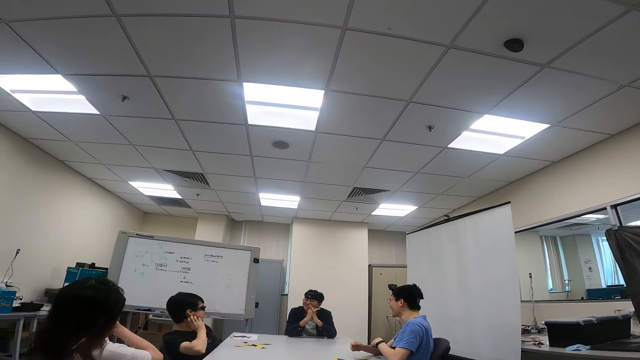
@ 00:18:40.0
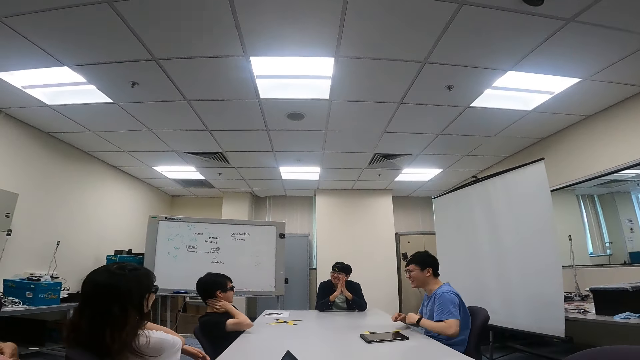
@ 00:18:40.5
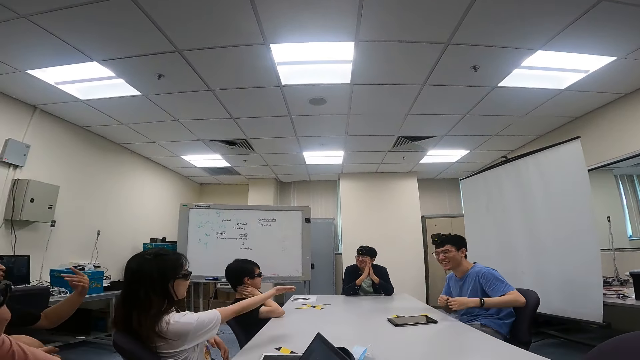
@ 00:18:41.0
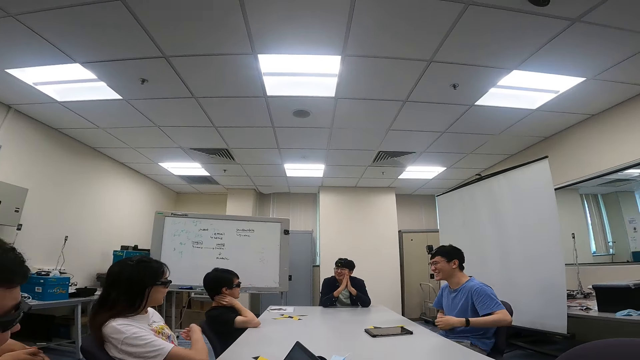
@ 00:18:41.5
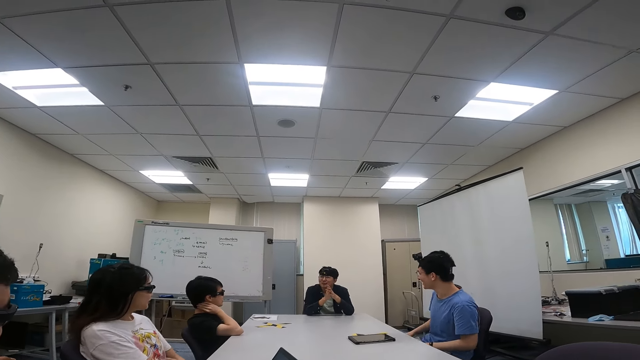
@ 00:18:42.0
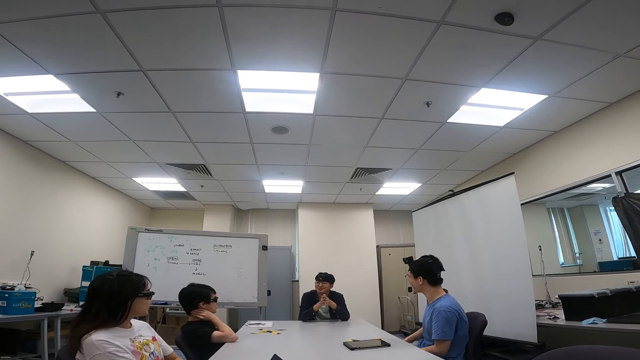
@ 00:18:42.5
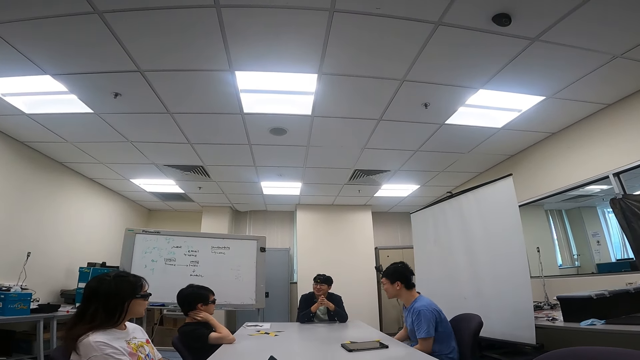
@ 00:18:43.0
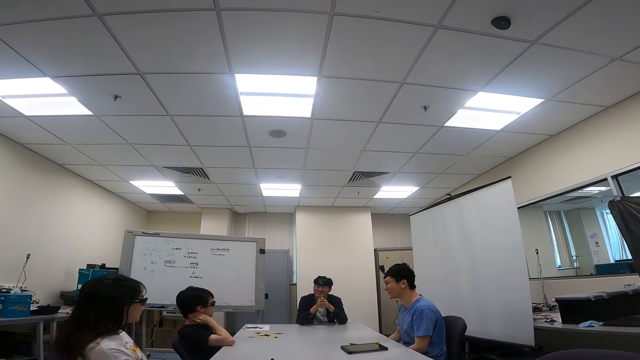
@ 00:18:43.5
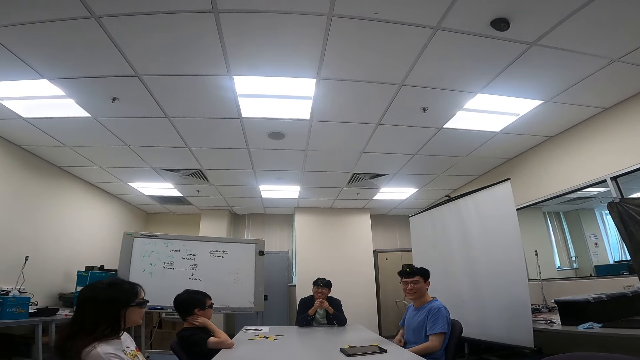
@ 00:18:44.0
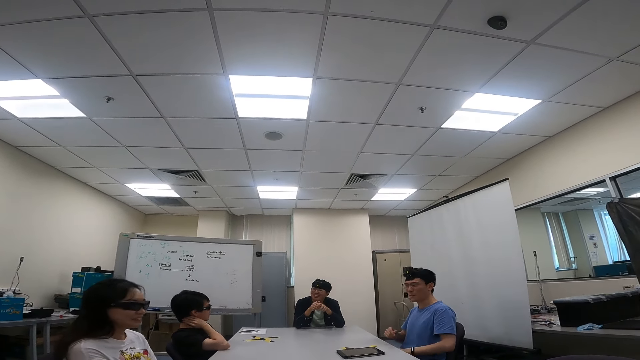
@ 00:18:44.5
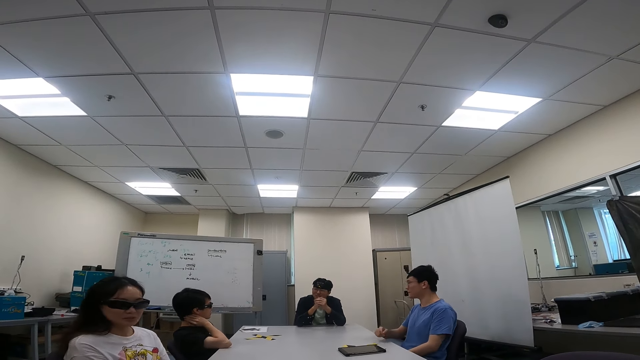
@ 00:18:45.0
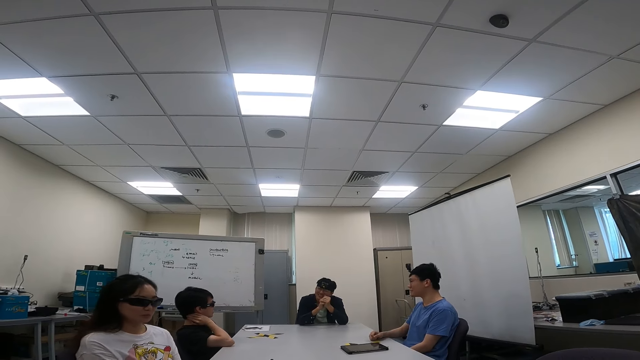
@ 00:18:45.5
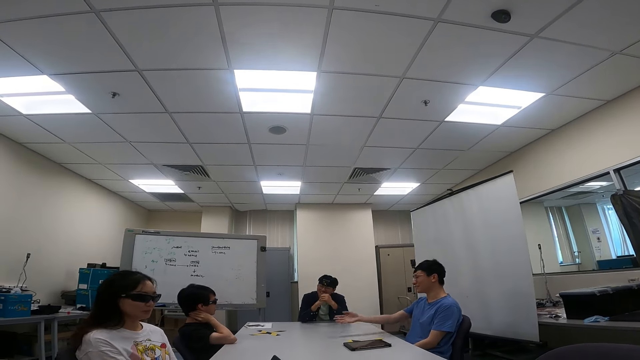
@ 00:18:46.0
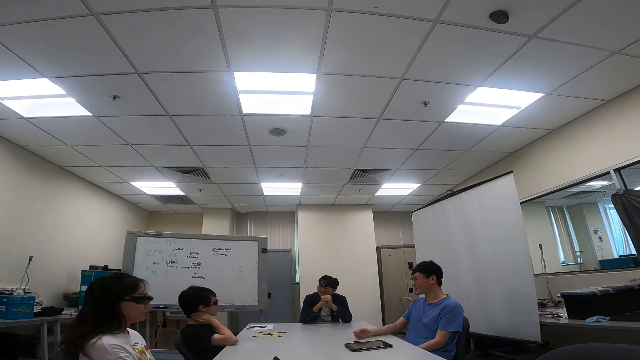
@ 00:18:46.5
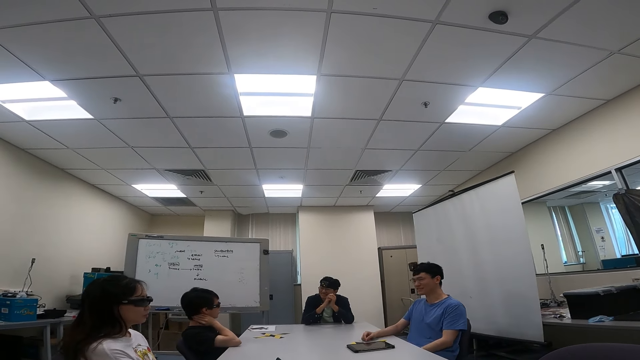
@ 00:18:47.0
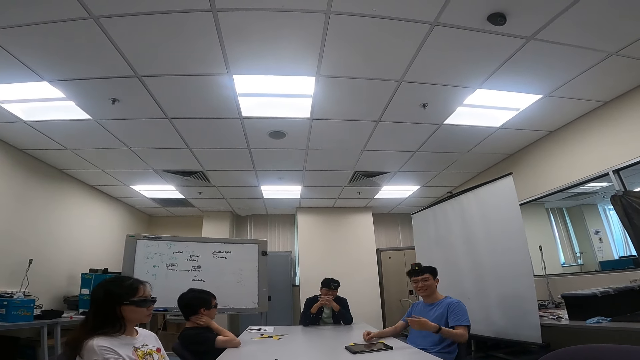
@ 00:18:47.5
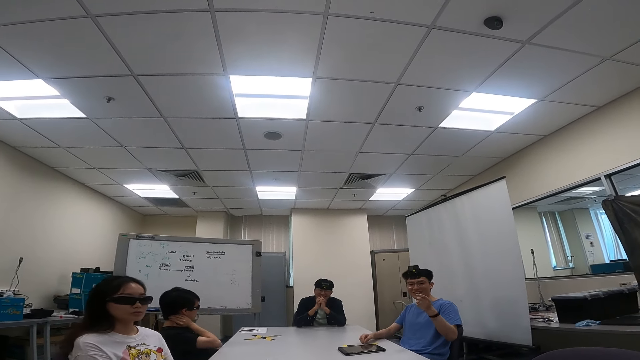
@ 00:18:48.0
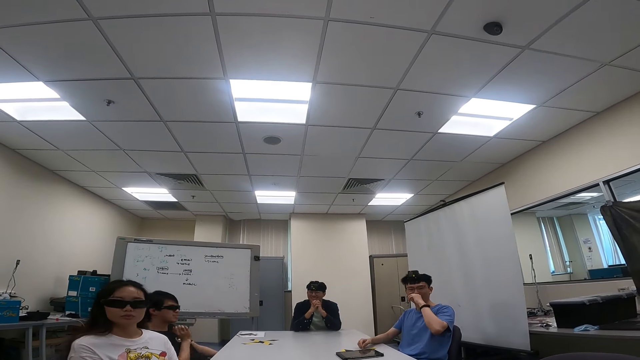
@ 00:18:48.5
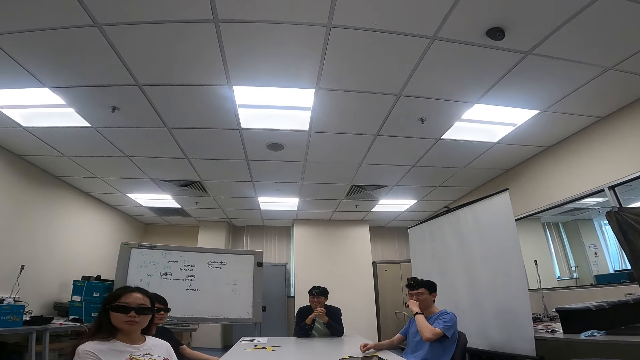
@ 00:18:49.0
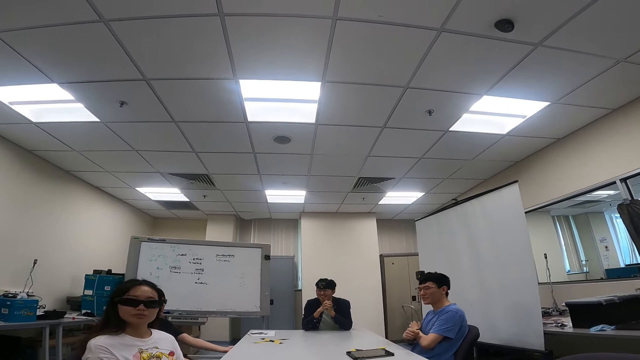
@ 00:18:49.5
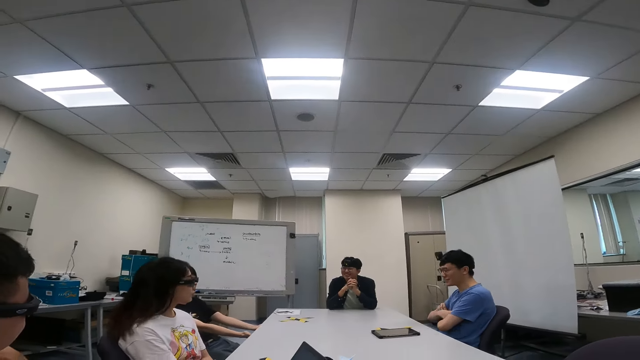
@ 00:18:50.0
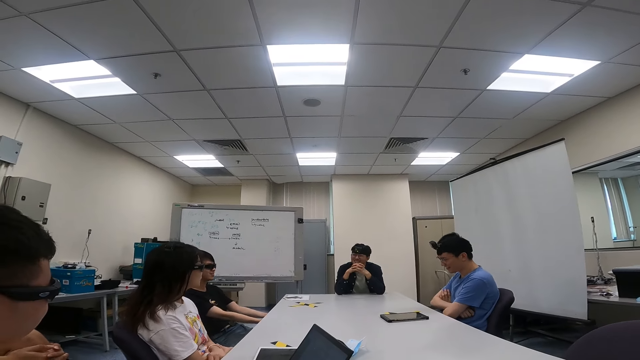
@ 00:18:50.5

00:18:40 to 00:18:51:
The camera wearer looks around. A man looks at the camera wearer. The man scratches his nose.

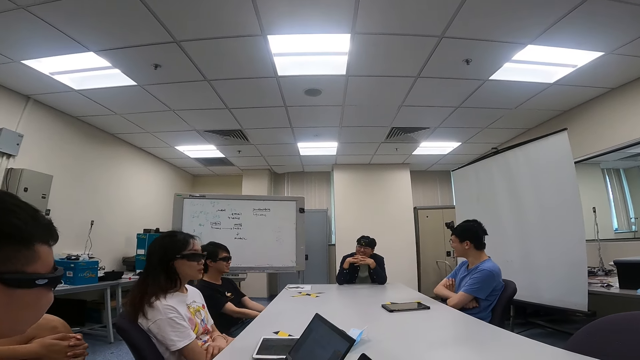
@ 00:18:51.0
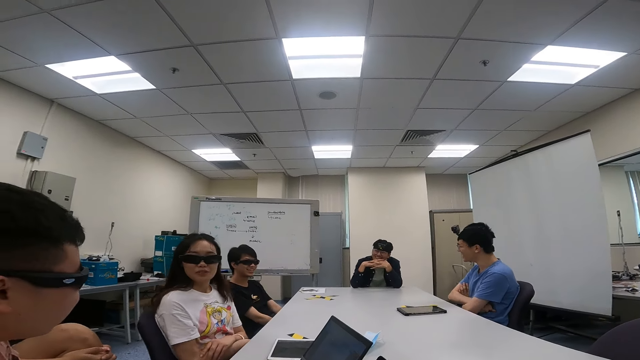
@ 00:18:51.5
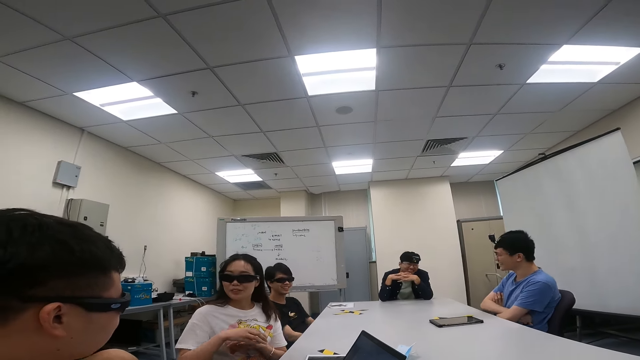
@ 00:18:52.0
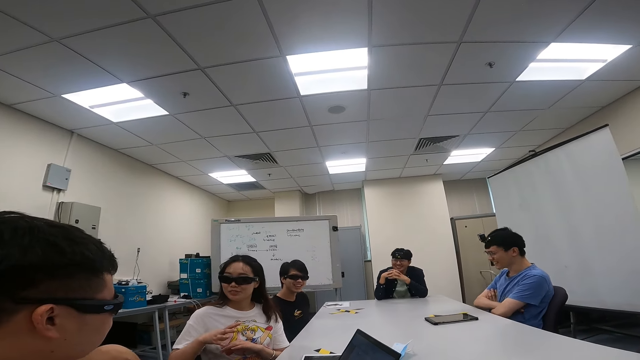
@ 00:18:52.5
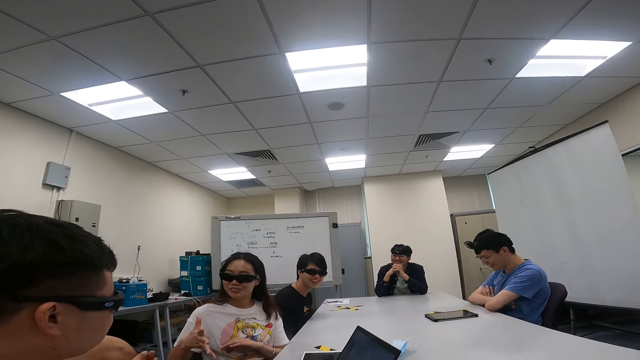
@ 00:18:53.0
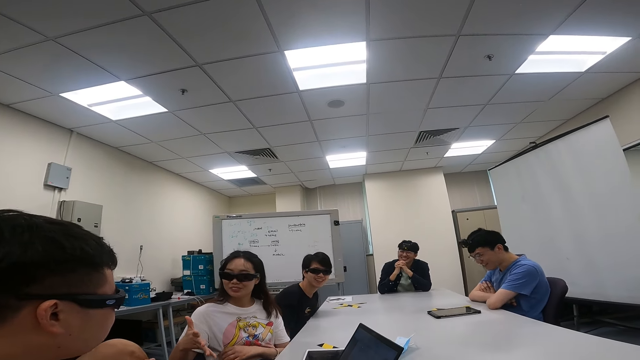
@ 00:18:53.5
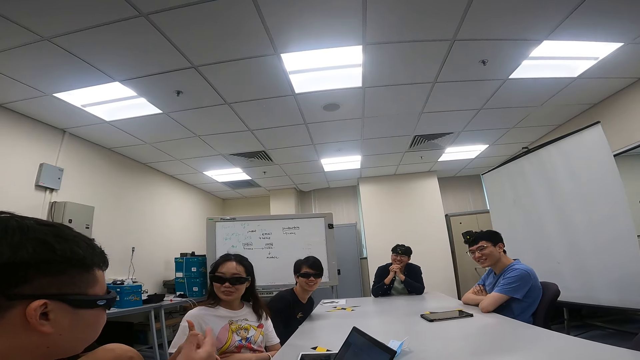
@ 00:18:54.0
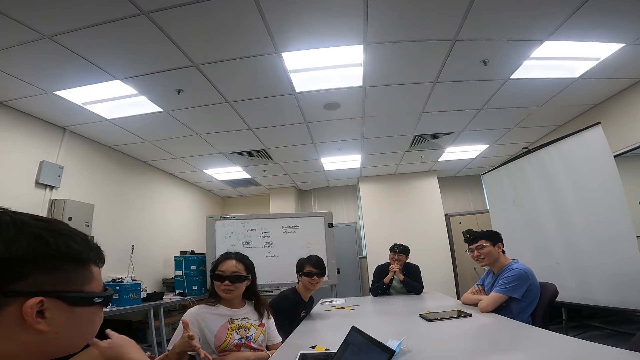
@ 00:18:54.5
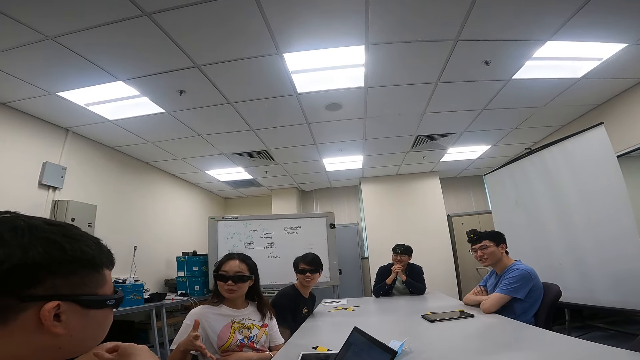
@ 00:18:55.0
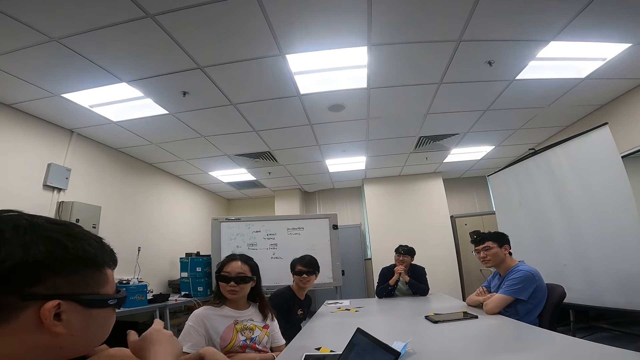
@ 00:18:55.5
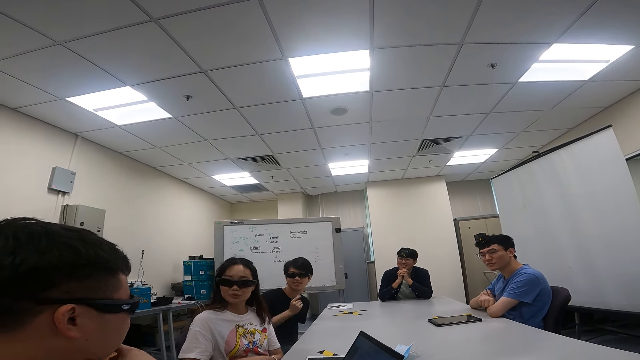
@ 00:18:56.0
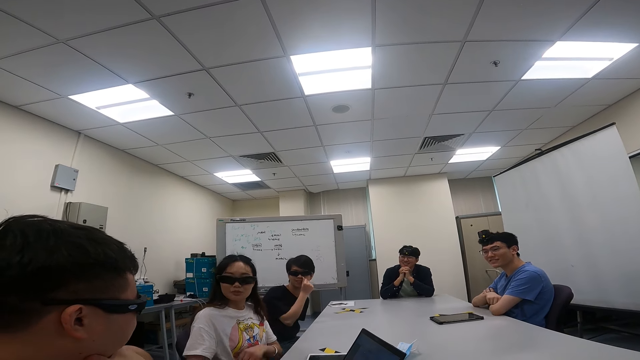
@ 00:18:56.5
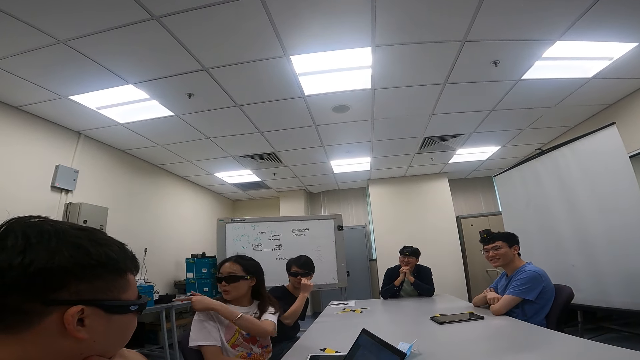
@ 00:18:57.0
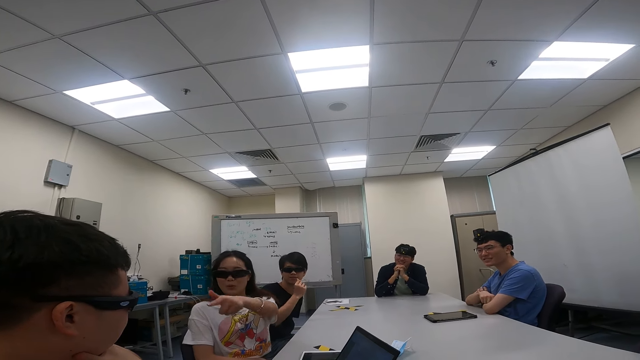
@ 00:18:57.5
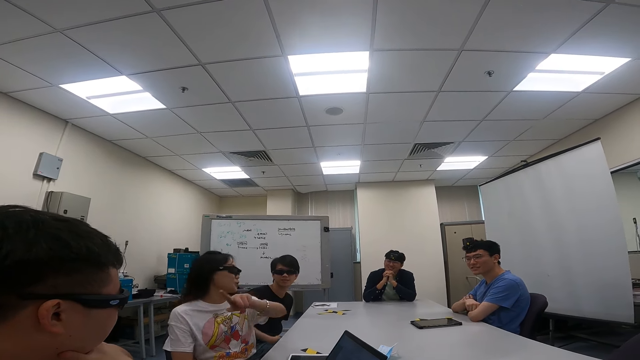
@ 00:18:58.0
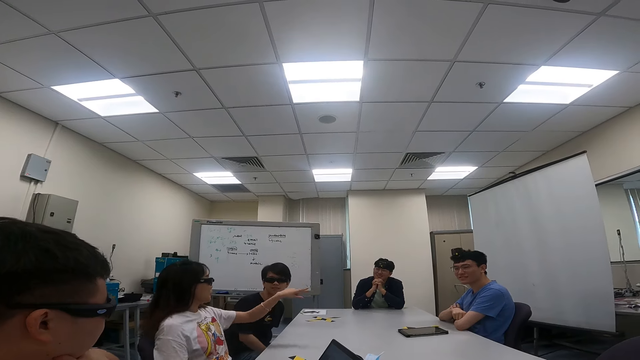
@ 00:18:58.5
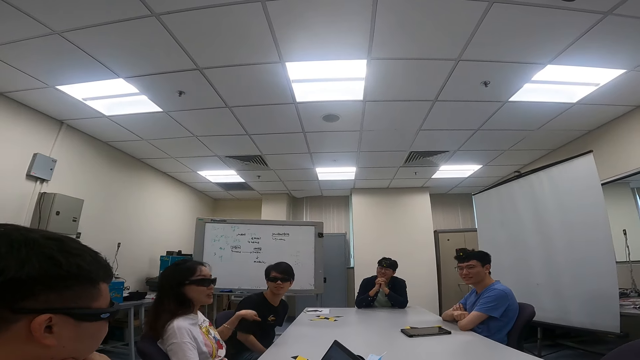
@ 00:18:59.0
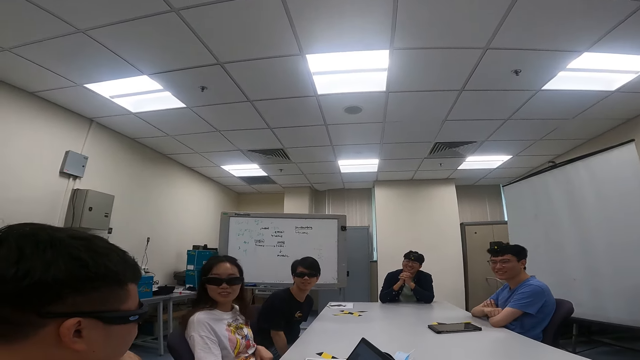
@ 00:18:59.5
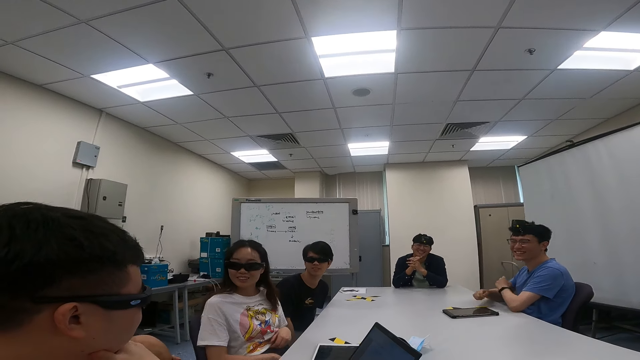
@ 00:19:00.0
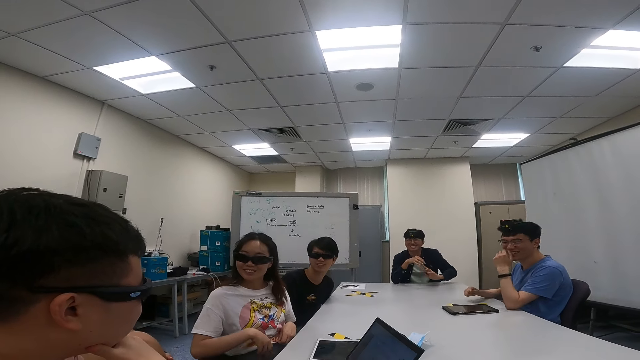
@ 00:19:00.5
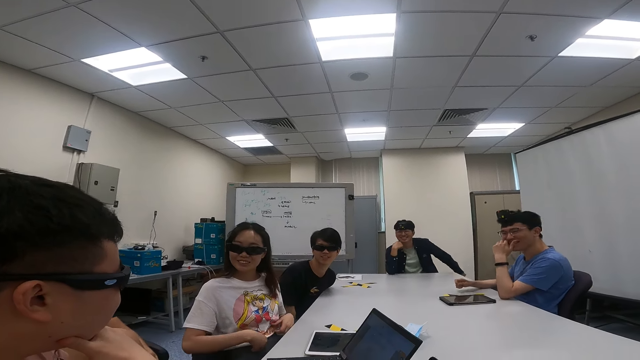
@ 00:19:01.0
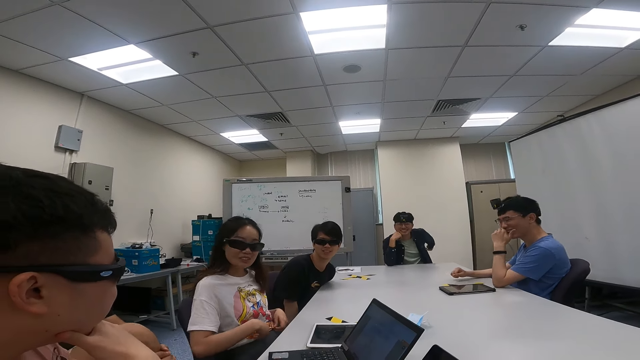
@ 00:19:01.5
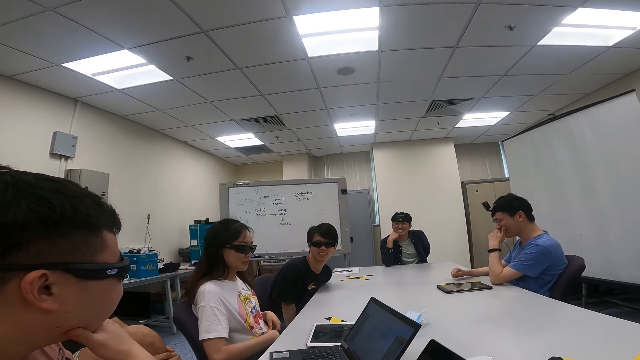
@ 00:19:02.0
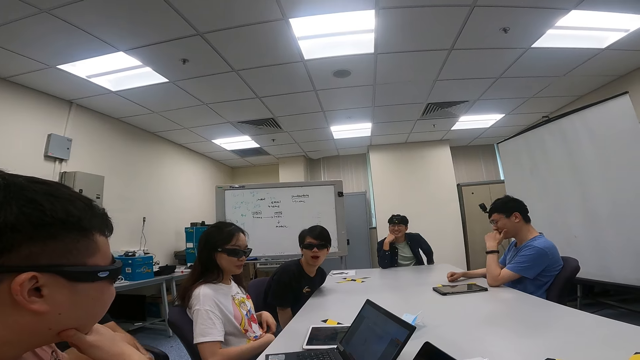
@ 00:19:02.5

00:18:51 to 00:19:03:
A lady turns around. A person talks to another person and a third person. The lady interacts with a man and another man. The first person points at the second person, the third person, the camera wearer and a fourth person. The lady points at directions.
